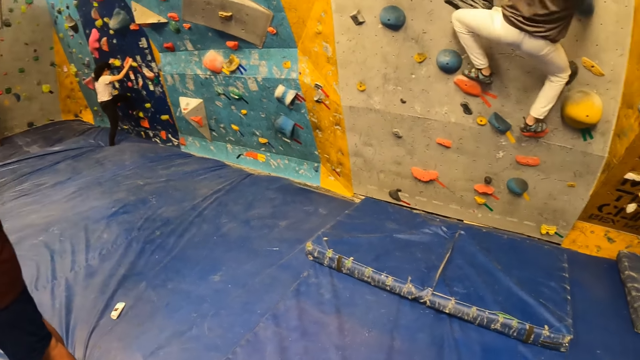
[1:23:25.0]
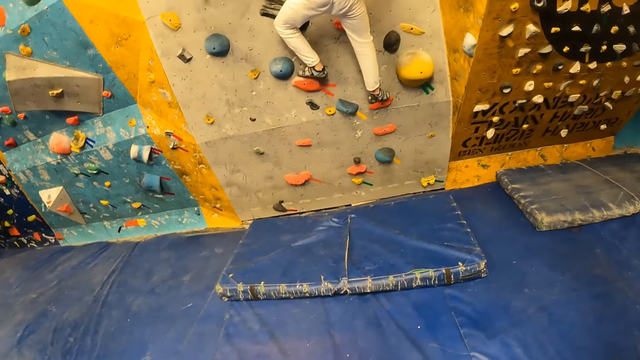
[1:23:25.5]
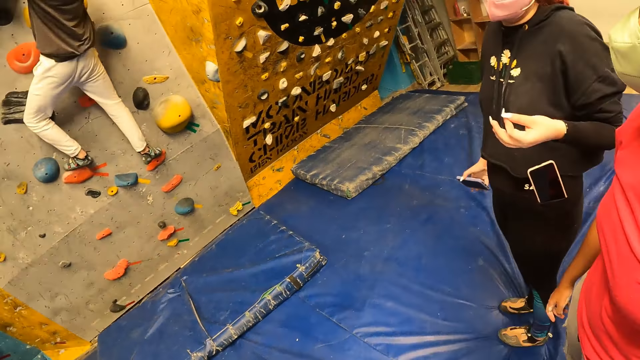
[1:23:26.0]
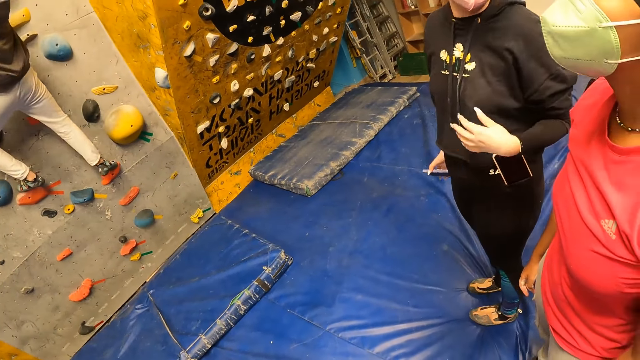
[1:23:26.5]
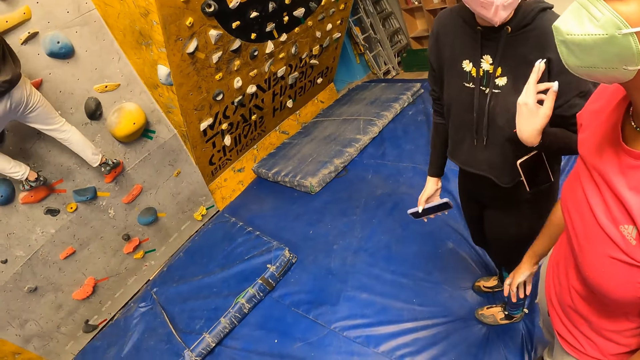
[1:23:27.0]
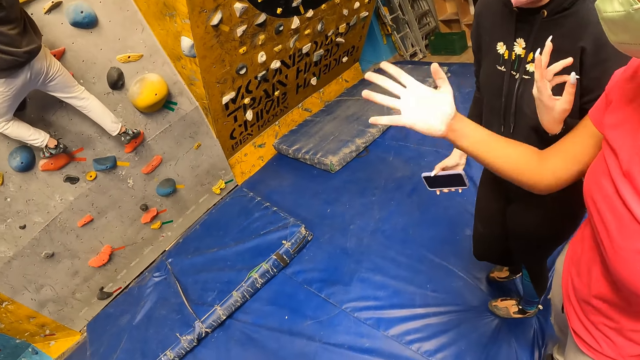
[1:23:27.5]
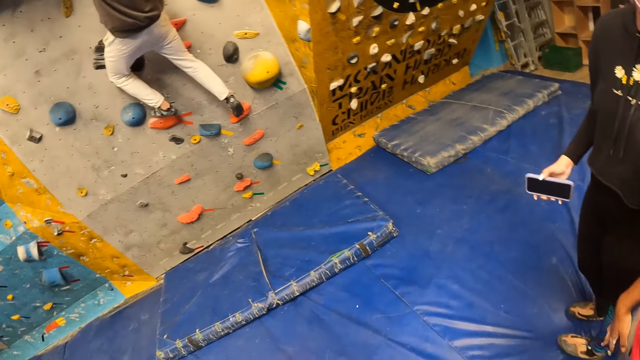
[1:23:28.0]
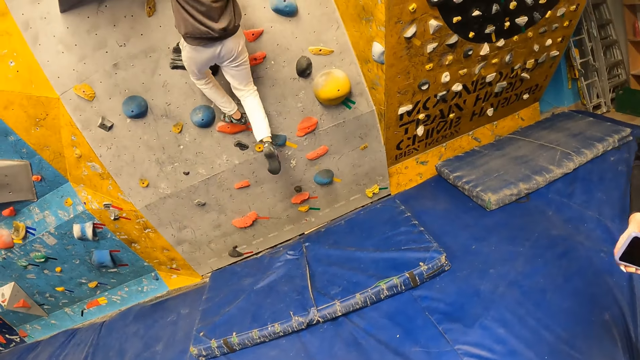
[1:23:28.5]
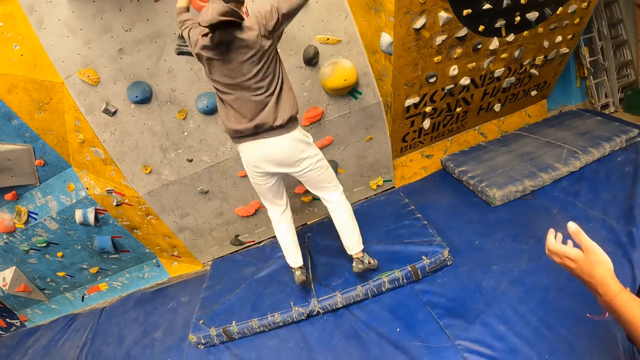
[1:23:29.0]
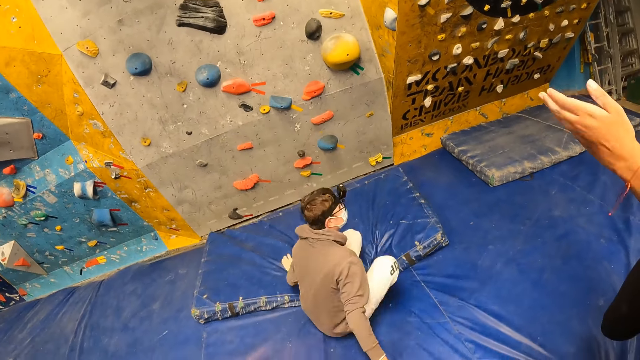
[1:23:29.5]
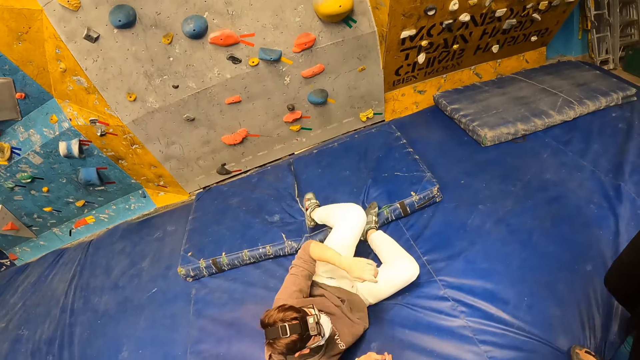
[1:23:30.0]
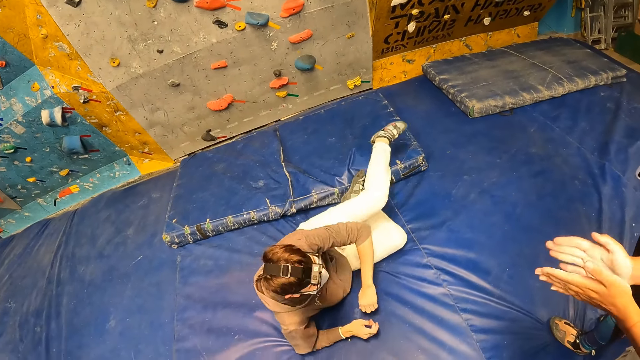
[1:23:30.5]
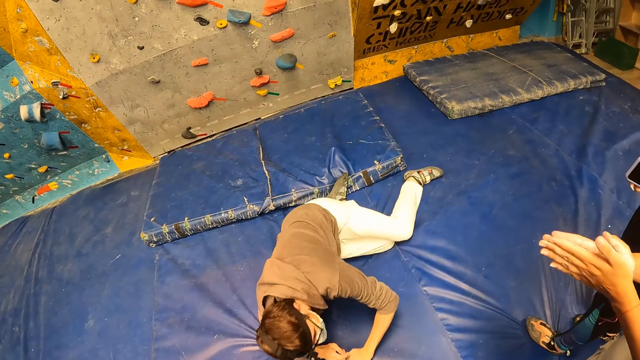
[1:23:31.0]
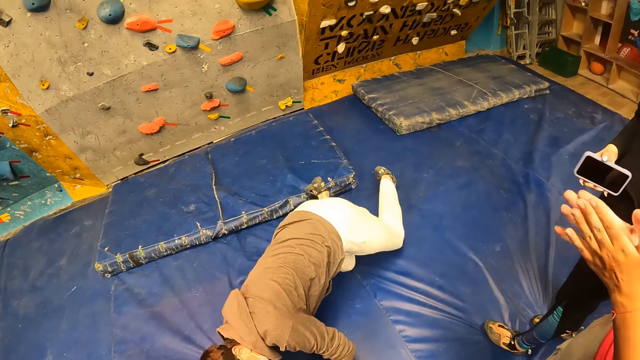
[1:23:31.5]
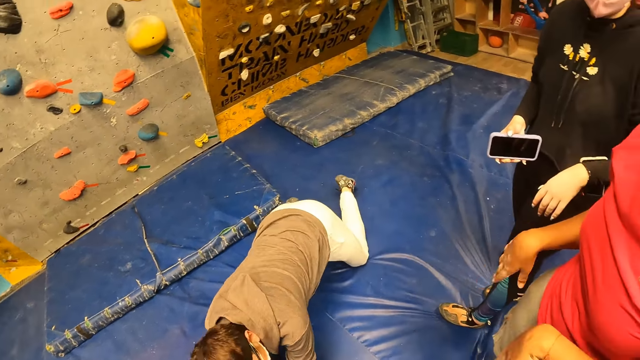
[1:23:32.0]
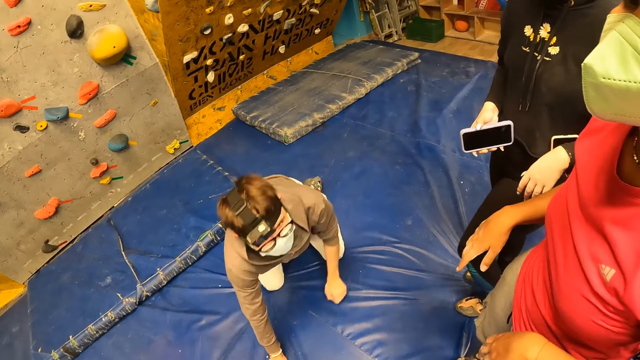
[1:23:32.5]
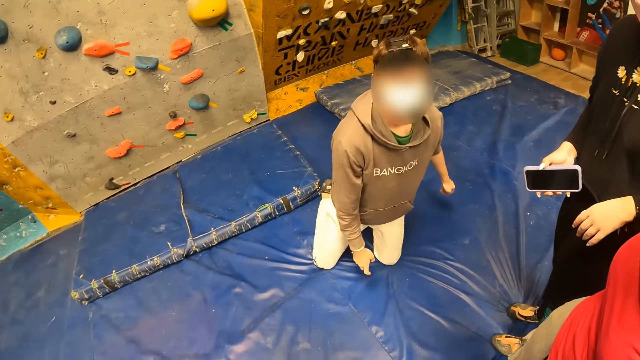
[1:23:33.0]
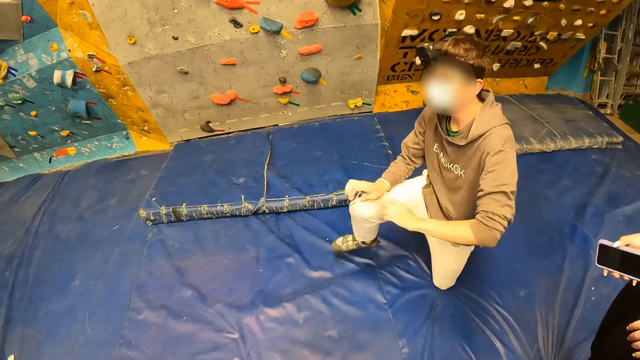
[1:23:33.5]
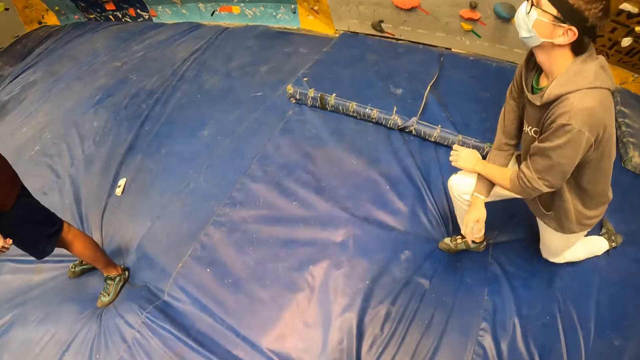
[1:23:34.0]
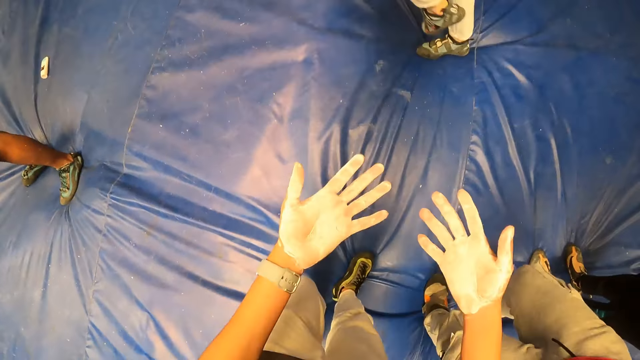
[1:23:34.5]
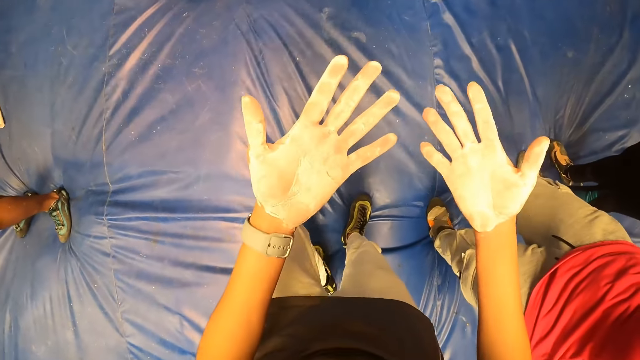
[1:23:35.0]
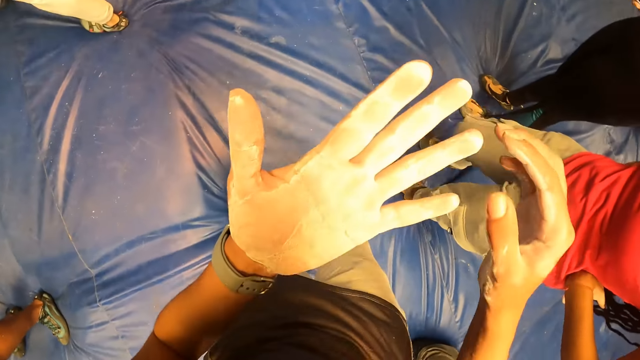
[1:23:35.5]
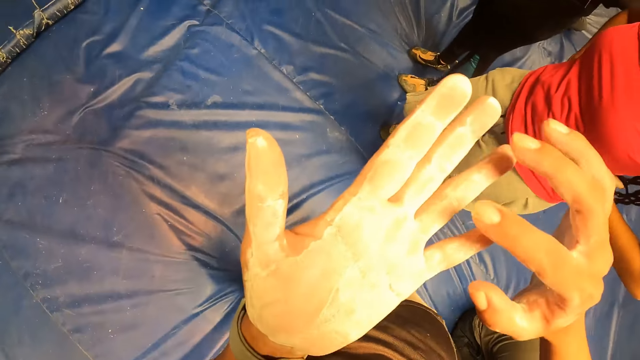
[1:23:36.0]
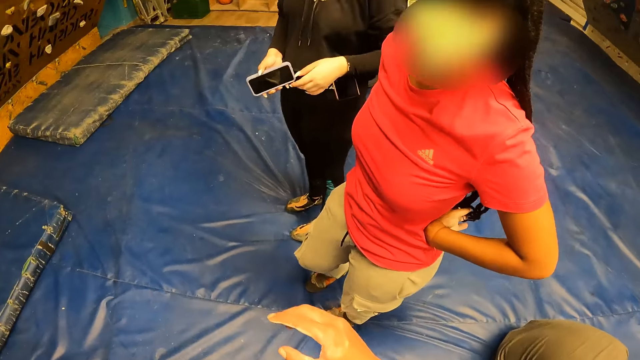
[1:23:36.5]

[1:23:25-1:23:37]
The man lands on the bouldering mat and lies on the bouldering mat. A woman claps hands. The man rises from the bouldering mat. The camera wearer looks at both hands.

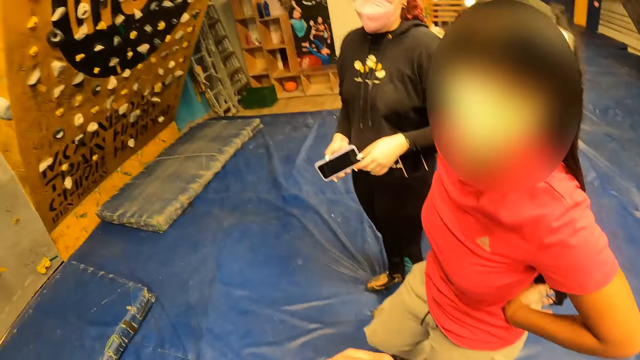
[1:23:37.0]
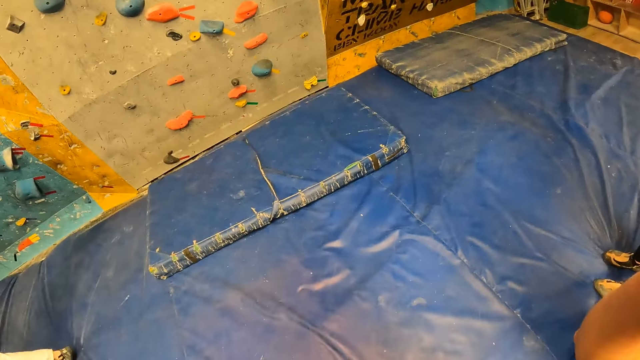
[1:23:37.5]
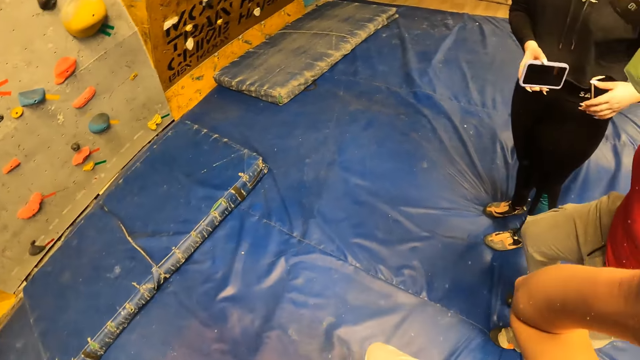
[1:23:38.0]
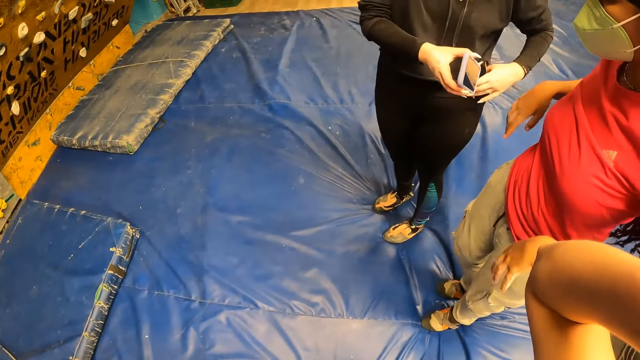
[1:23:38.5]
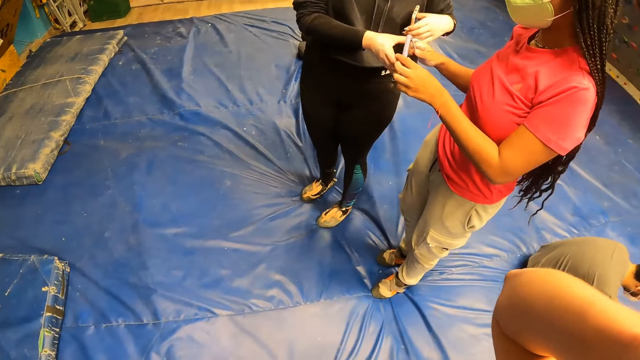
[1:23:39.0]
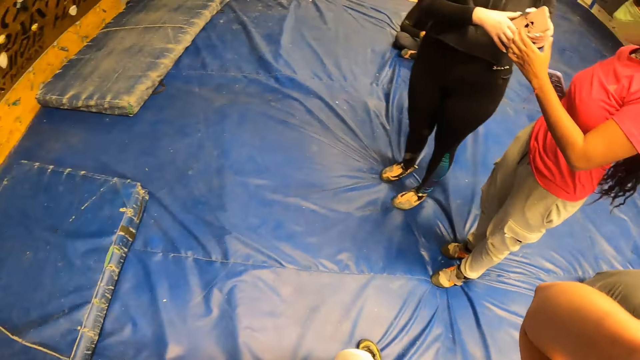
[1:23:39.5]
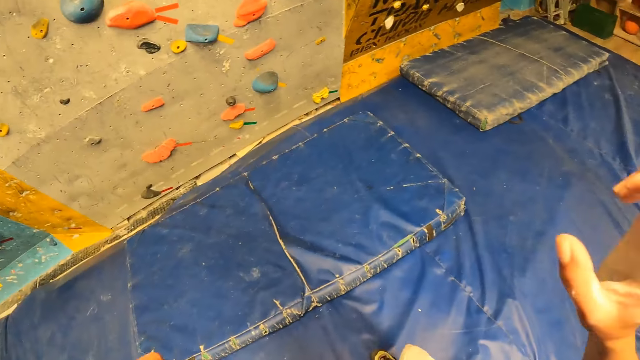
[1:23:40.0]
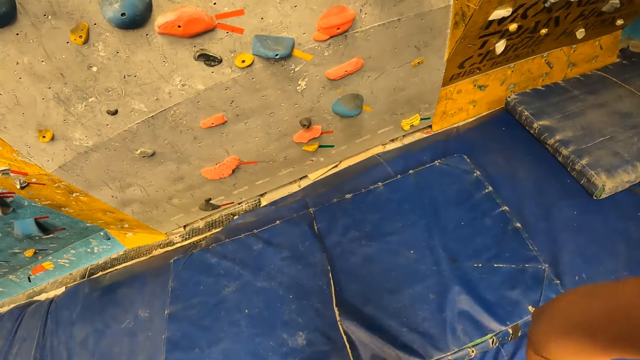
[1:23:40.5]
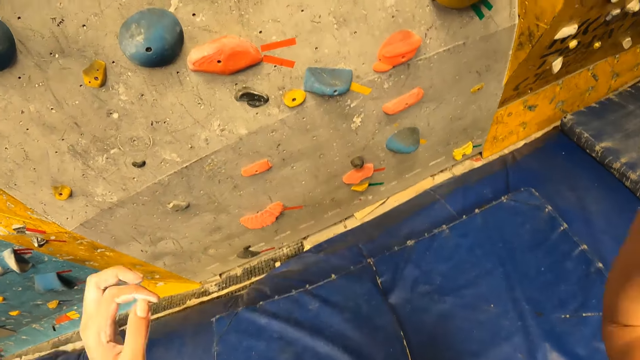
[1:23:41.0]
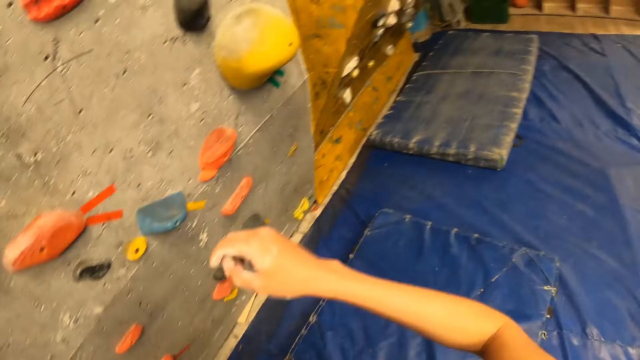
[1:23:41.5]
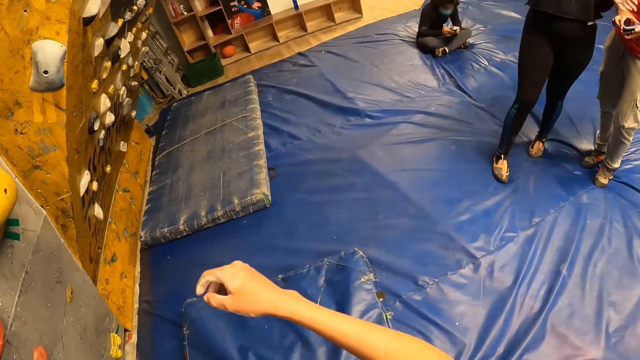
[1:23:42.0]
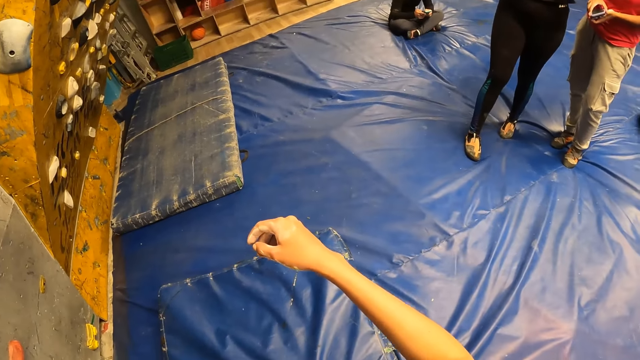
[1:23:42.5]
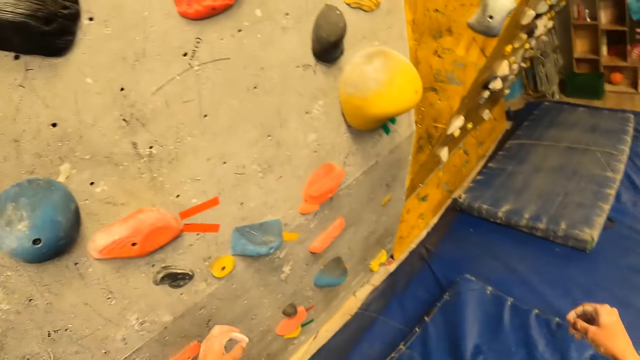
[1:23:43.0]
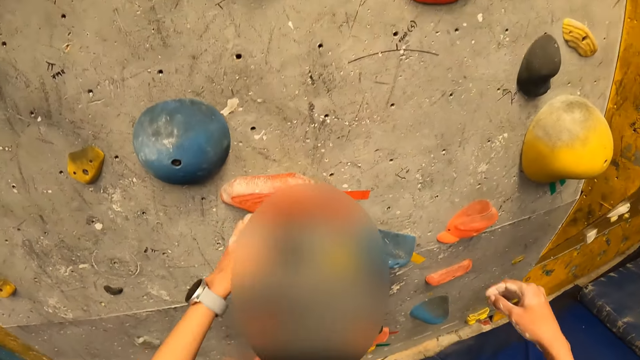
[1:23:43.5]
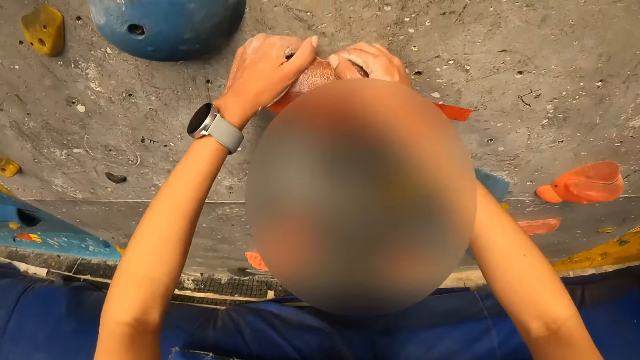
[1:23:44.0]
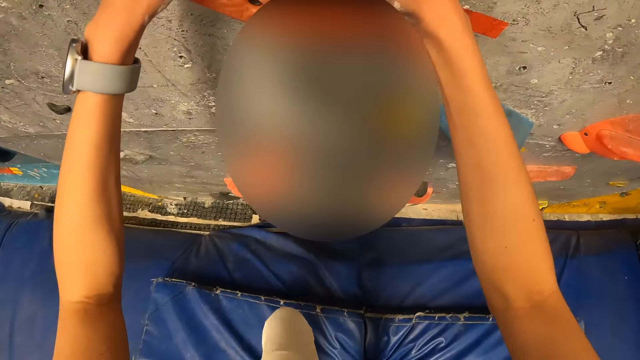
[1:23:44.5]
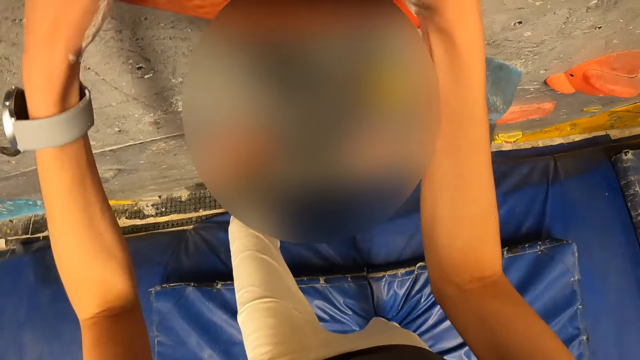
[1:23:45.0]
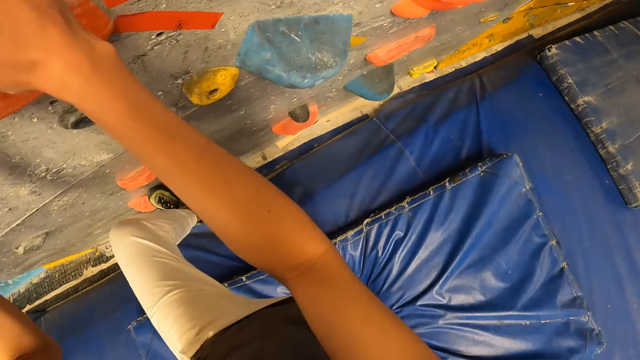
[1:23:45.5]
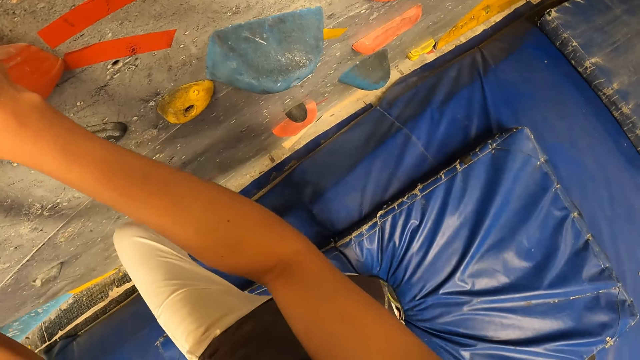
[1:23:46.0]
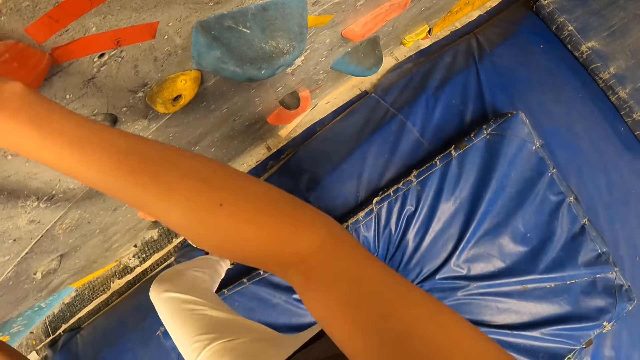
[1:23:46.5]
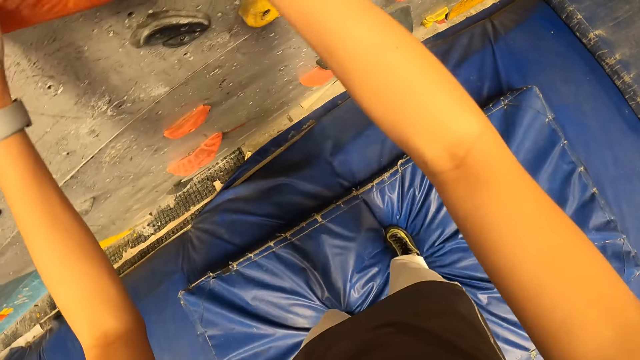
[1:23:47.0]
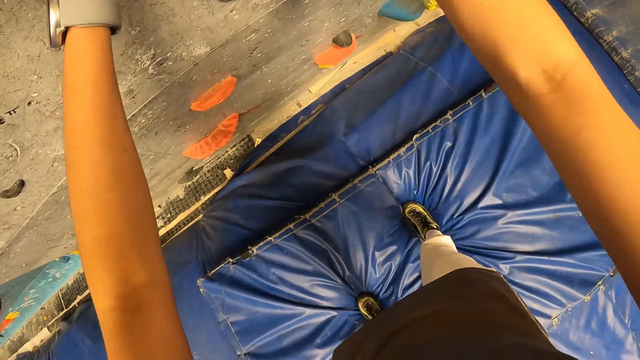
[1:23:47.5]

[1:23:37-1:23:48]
The camera wearer raises her right hand towards her head. She makes gestures. The woman takes a phone from another woman with both hands. The camera wearer moves her hands towards the bouldering wall. She holds a climb hold on the bouldering wall with both hands. She climbs the boulder wall.
